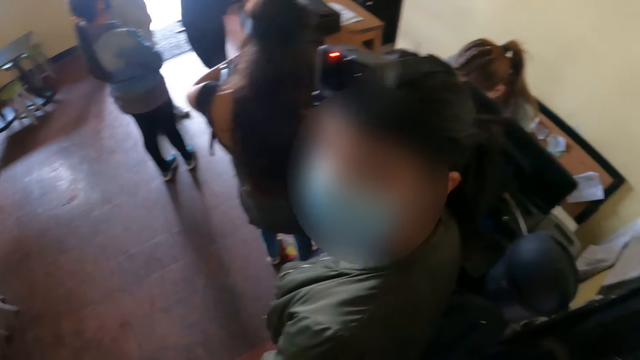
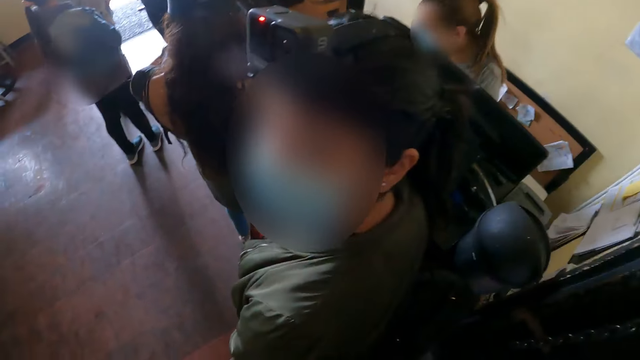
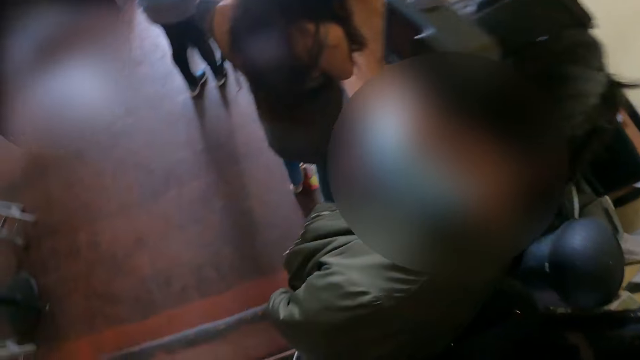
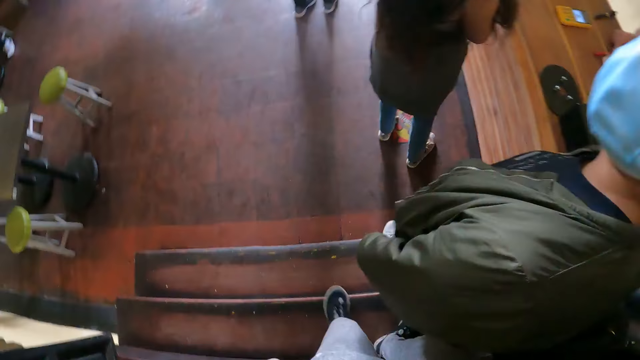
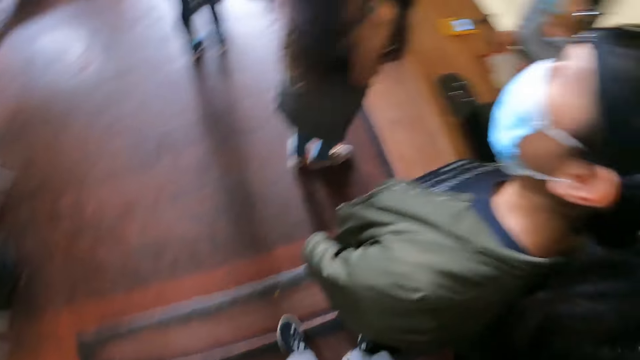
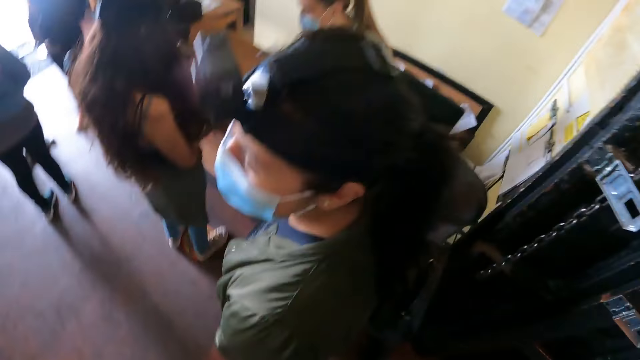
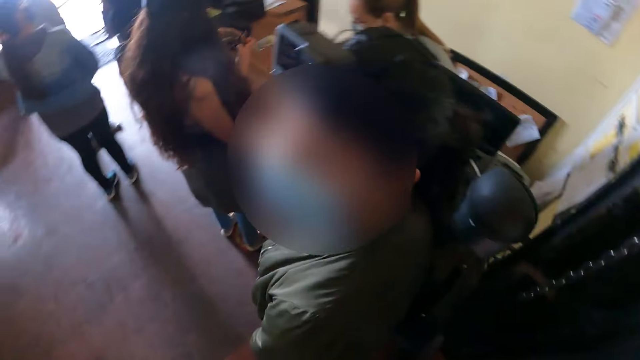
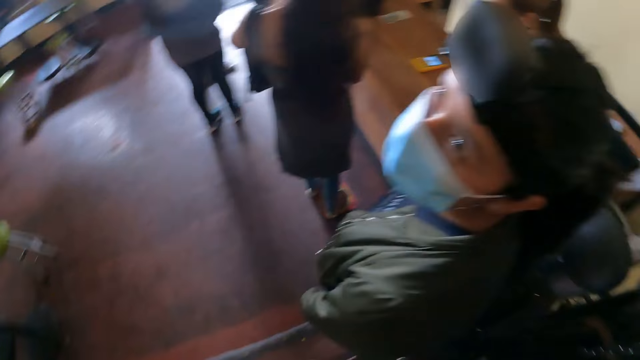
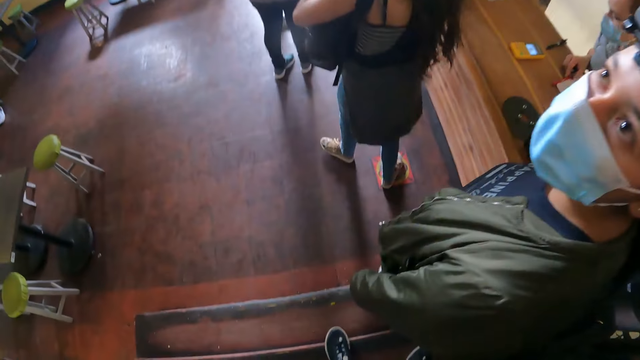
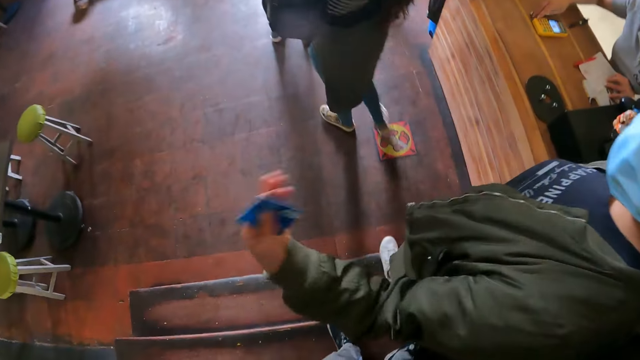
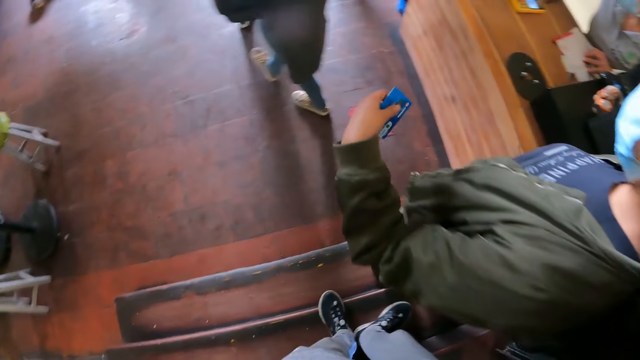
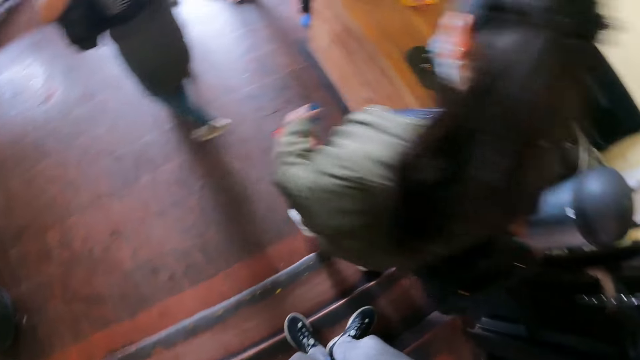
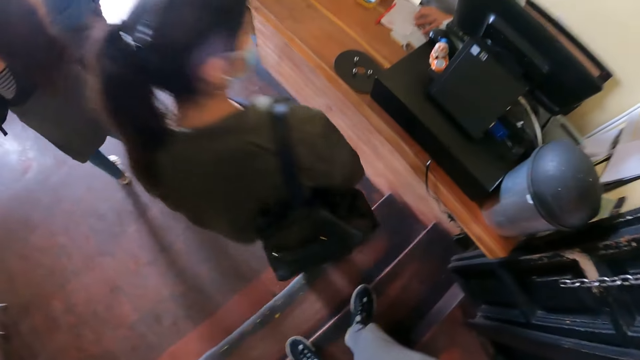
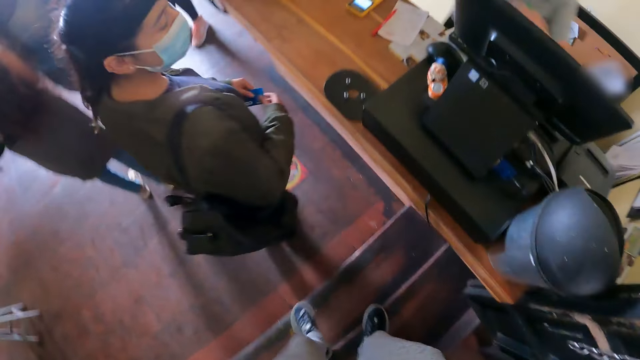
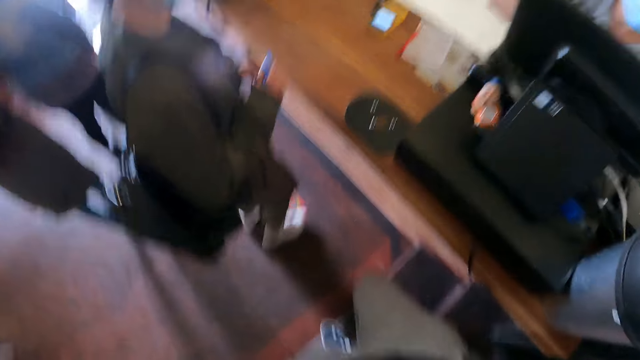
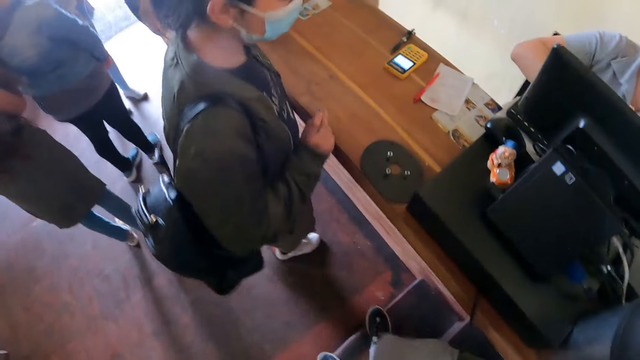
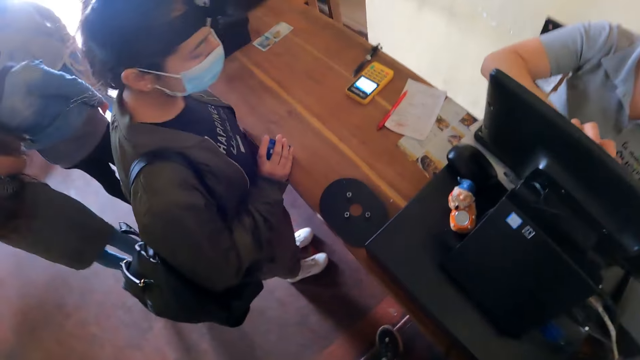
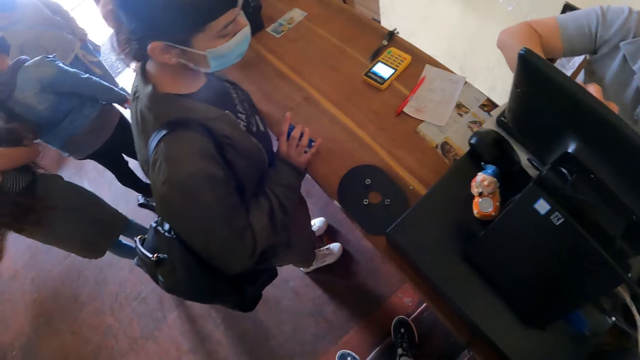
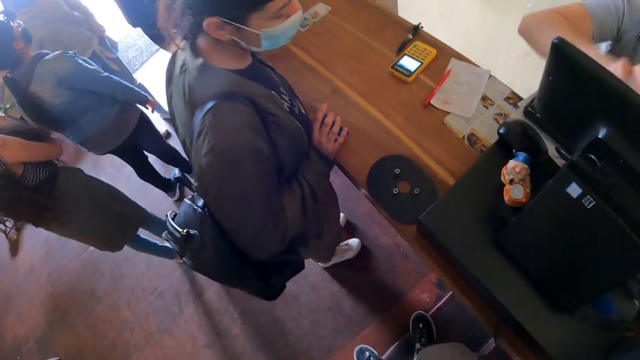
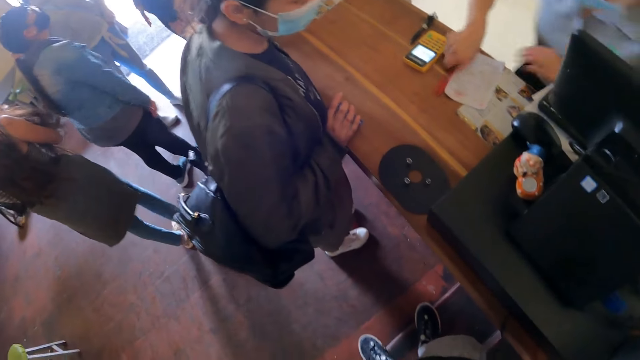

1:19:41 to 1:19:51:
A woman holds a pen. The camera wearer looks around. They interact with another woman. The other woman holds a credit card. The camera wearer interacts with the other woman. The other woman gestures her hand. The first woman holds a paper. The camera wearer moves one step on the stairs. The other woman descends the stairs. The camera wearer descends the stairs. The first woman walks around the counter. The camera wearer stands on the stairs. The first woman operates the computer. The other woman stands beside the counter and puts the credit card on the counter.

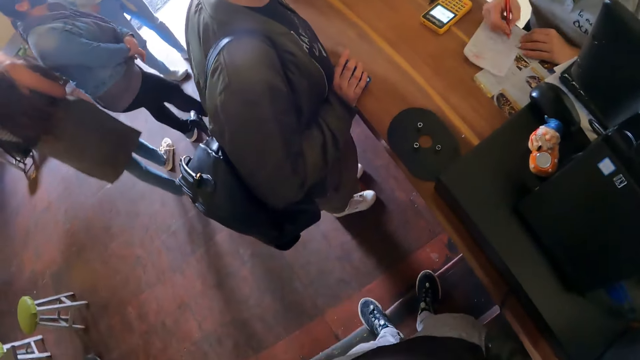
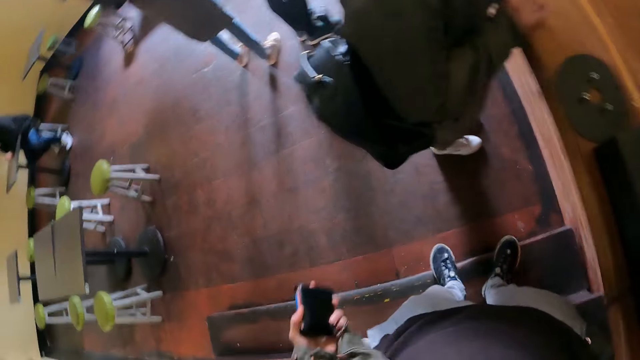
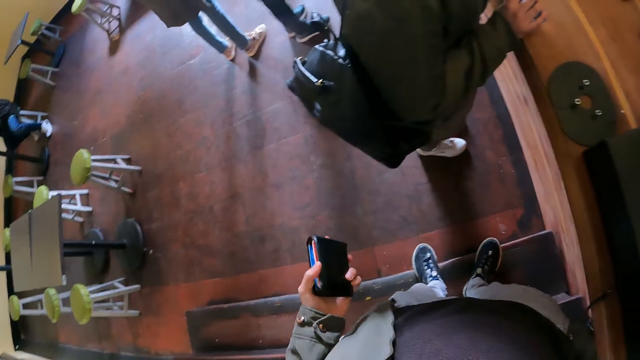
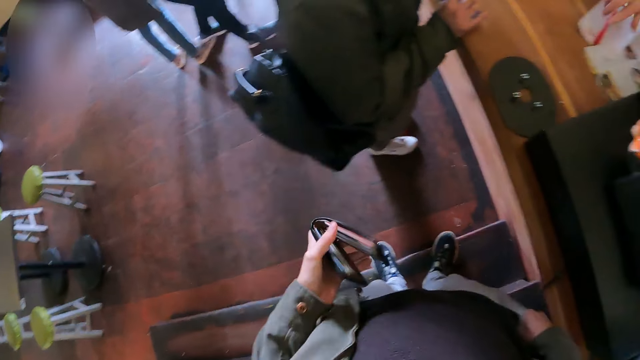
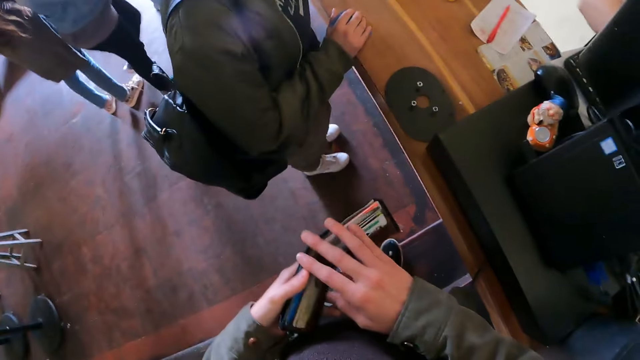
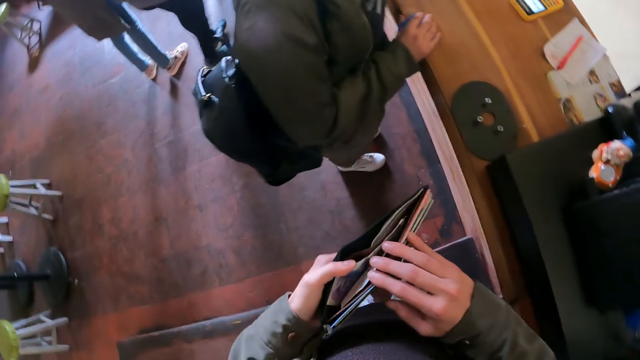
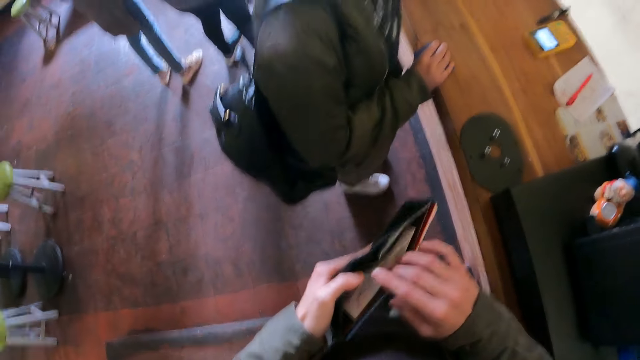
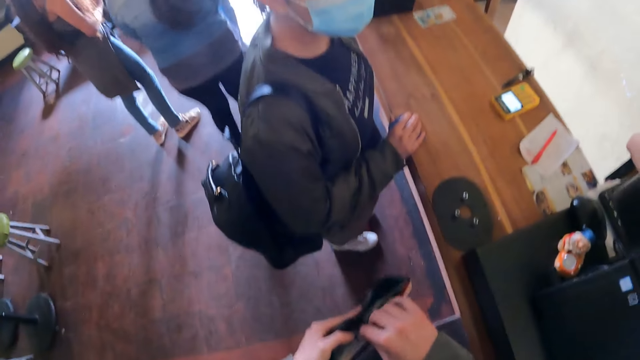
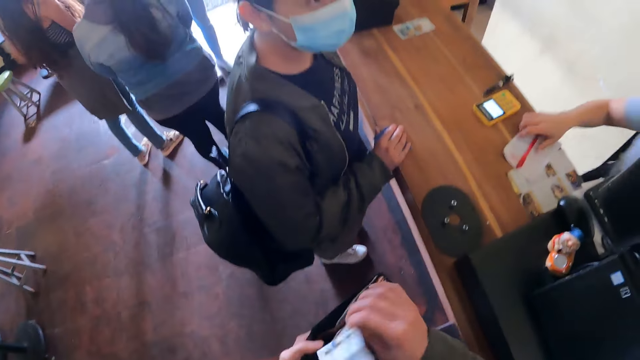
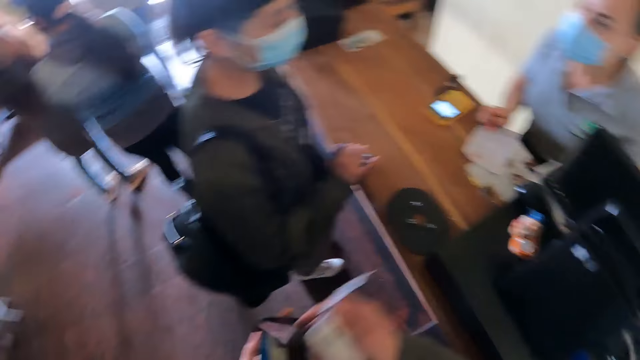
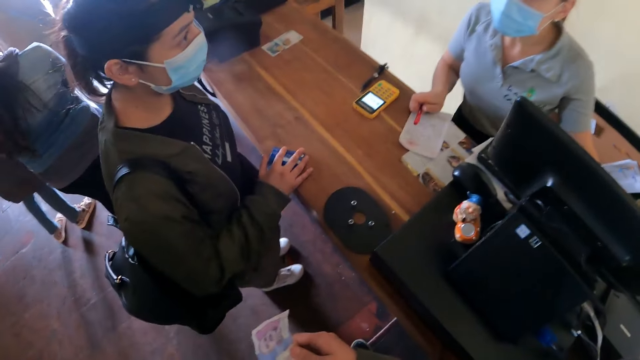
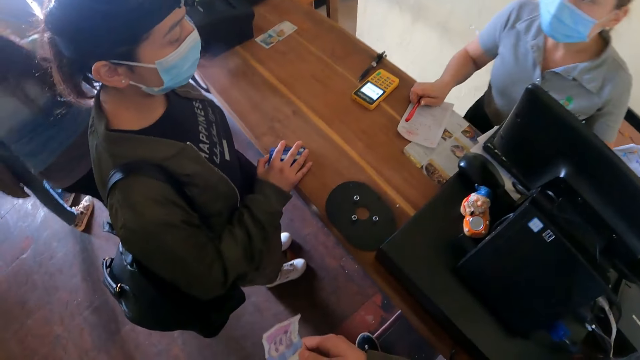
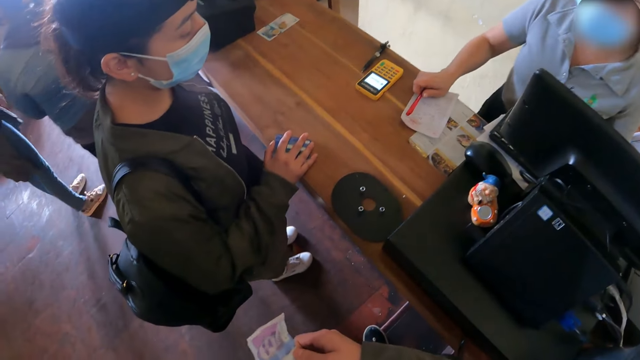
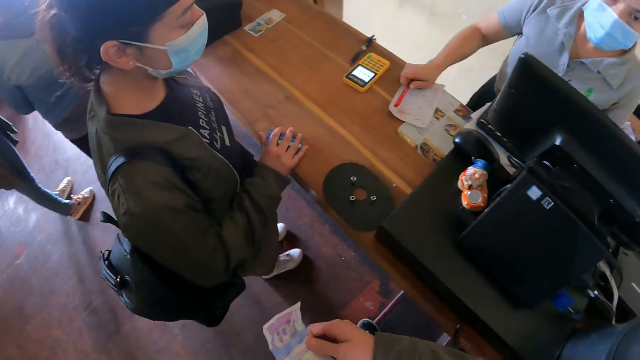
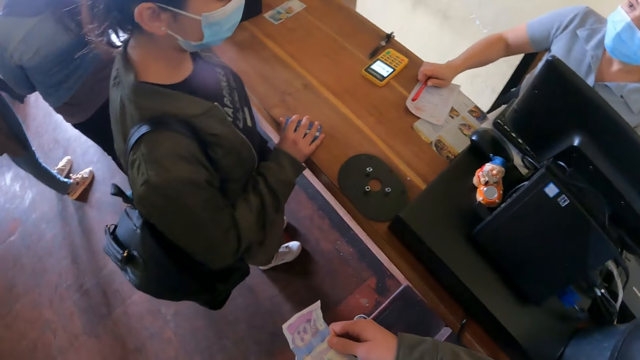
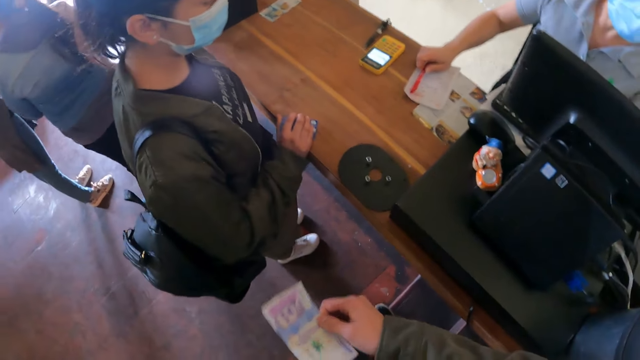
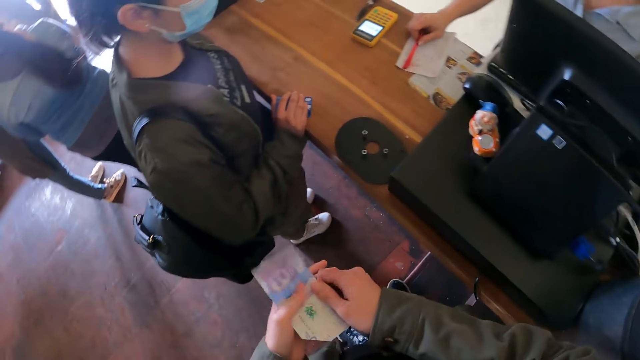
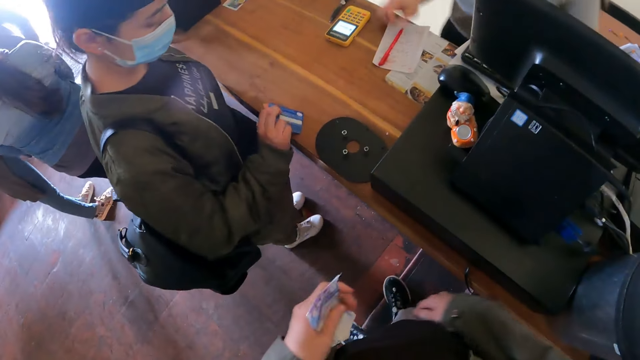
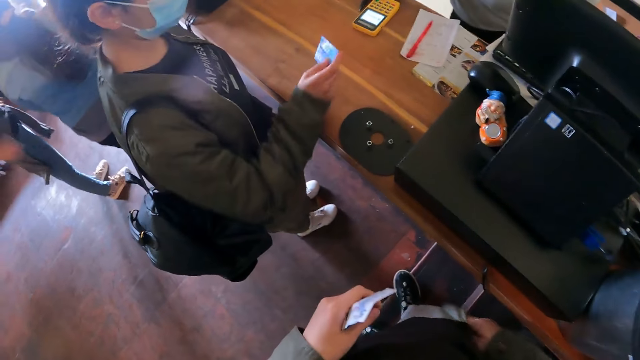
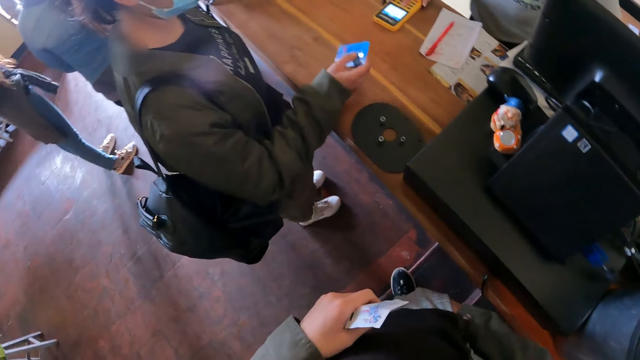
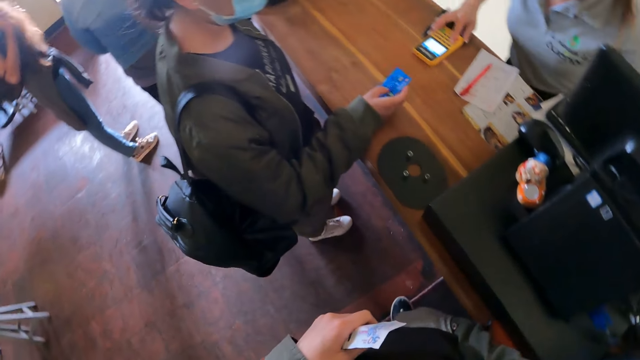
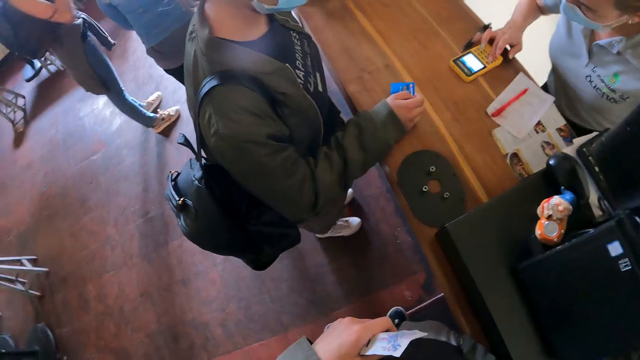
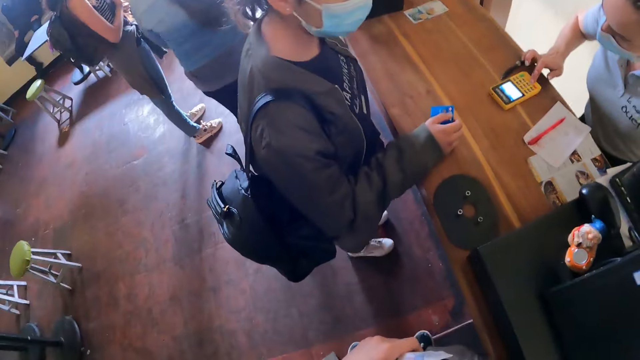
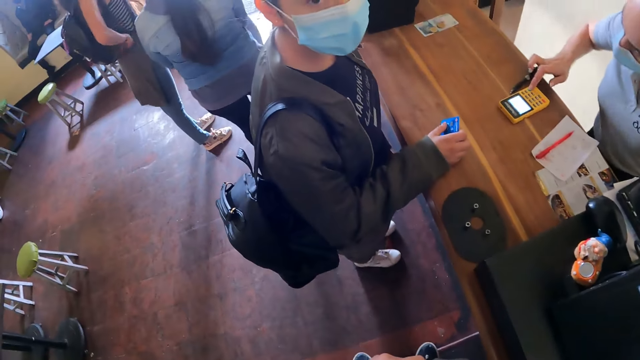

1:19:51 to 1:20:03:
A woman picks up a pen and writes on the paper with the pen. The camera wearer holds a wallet and opens the wallet. He removes money from the wallet. The woman picks up the pen. The camera wearer closes the wallet. He holds the money. He holds the money again. He holds the note with both hands. He pulls his hand off the note. The woman pulls her hand off the pen. The camera wearer inserts his right hand in the pocket. The woman holds the payment terminal and operates the payment terminal. The camera wearer holds the money.
